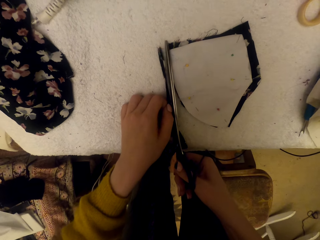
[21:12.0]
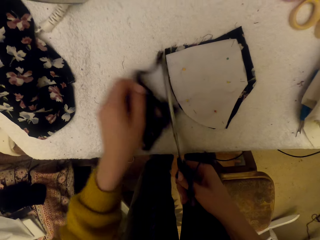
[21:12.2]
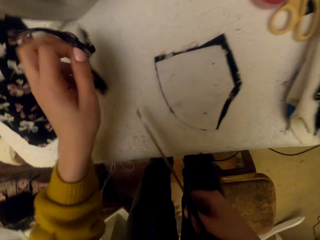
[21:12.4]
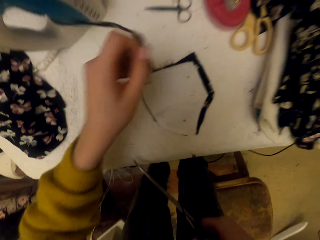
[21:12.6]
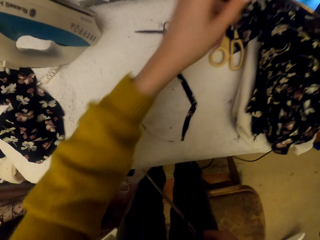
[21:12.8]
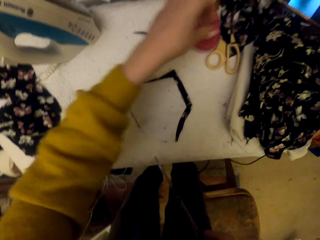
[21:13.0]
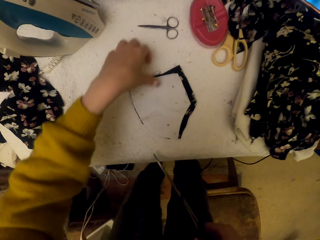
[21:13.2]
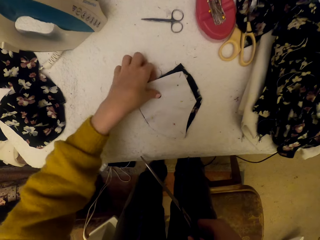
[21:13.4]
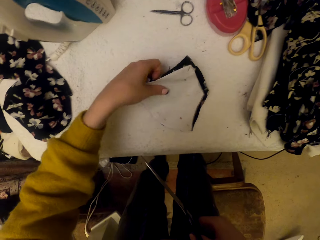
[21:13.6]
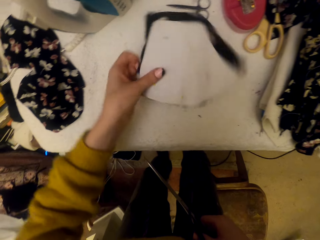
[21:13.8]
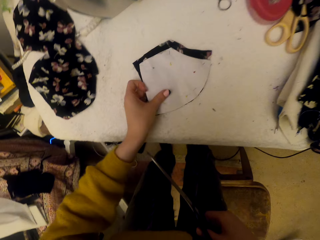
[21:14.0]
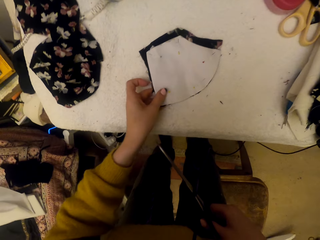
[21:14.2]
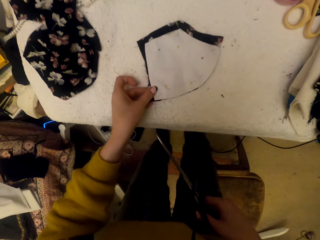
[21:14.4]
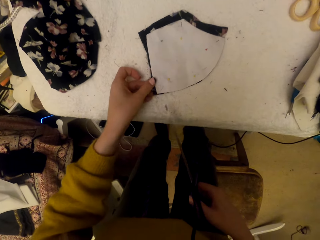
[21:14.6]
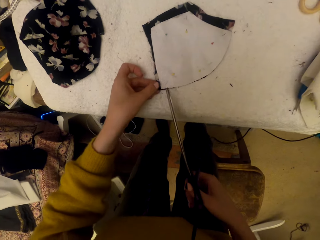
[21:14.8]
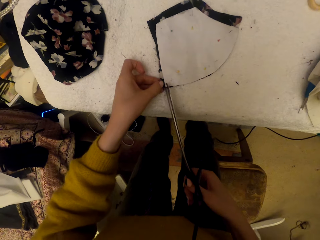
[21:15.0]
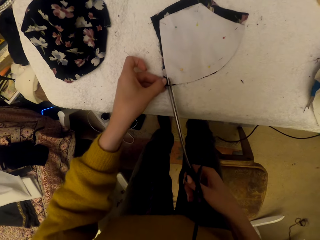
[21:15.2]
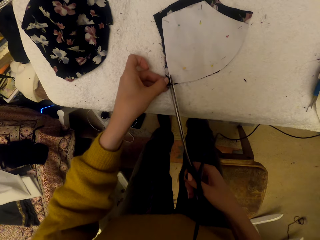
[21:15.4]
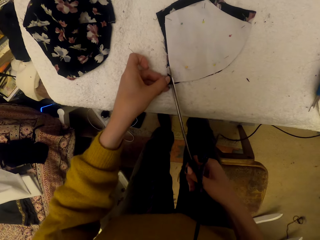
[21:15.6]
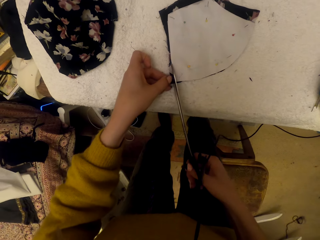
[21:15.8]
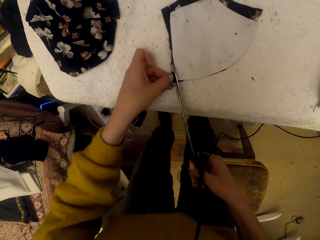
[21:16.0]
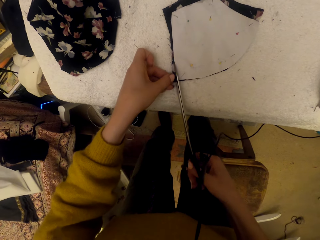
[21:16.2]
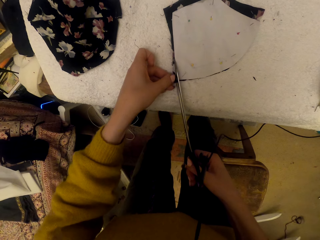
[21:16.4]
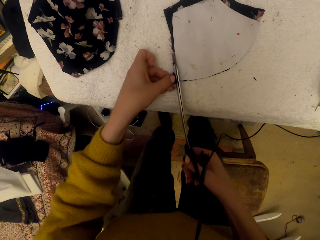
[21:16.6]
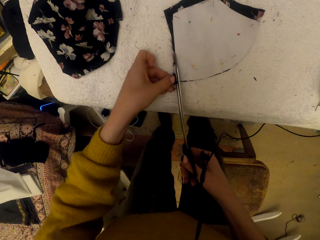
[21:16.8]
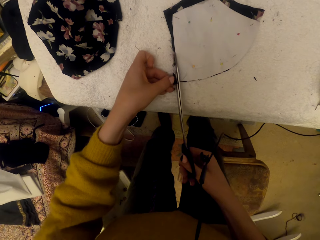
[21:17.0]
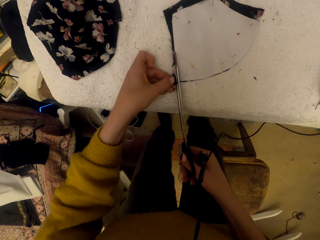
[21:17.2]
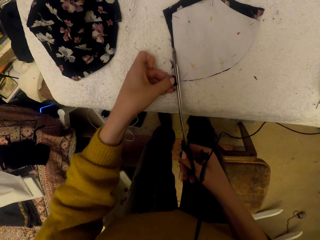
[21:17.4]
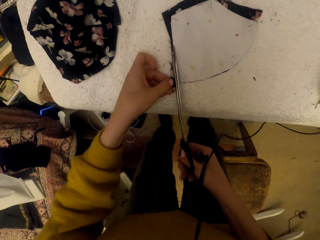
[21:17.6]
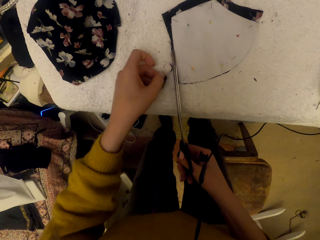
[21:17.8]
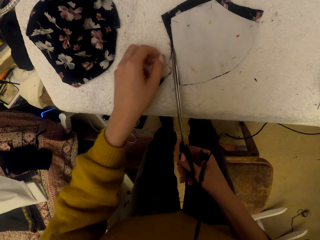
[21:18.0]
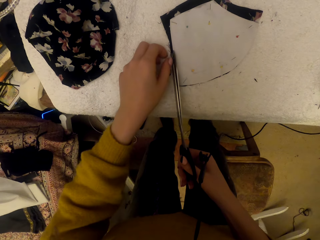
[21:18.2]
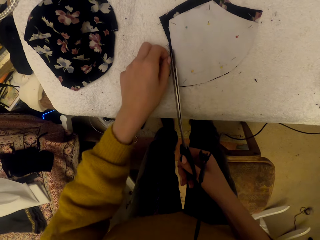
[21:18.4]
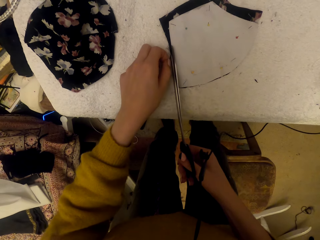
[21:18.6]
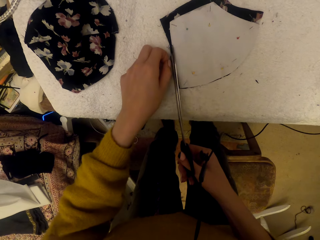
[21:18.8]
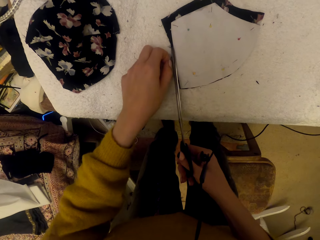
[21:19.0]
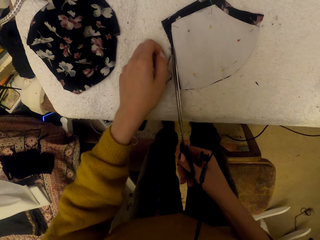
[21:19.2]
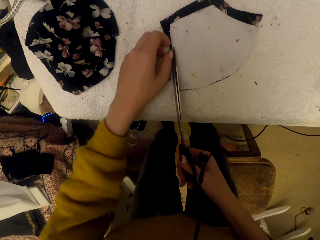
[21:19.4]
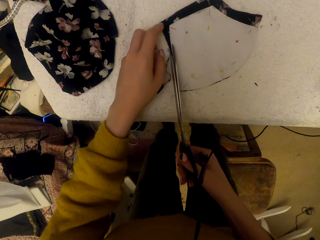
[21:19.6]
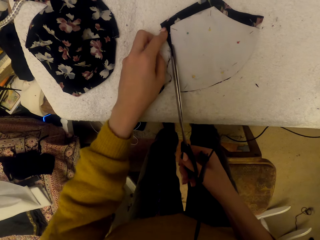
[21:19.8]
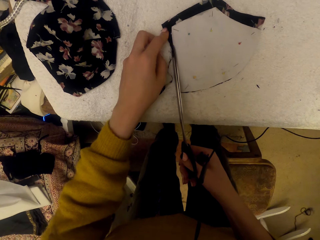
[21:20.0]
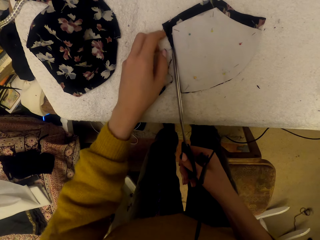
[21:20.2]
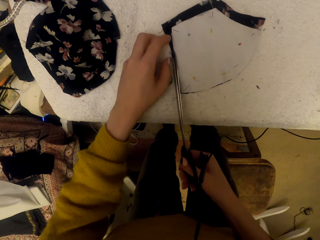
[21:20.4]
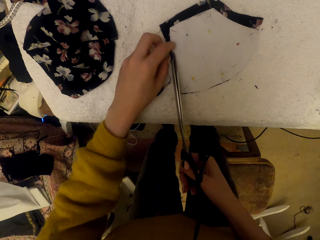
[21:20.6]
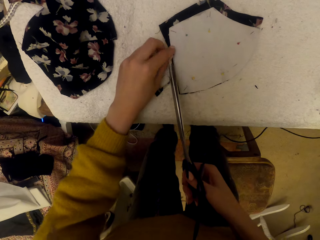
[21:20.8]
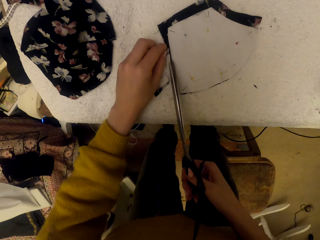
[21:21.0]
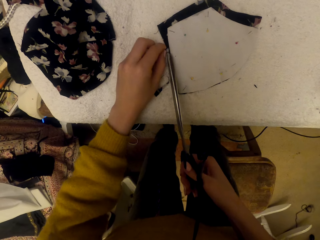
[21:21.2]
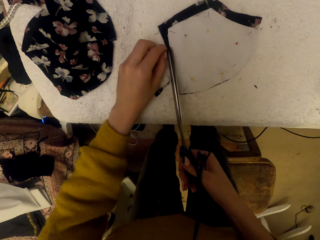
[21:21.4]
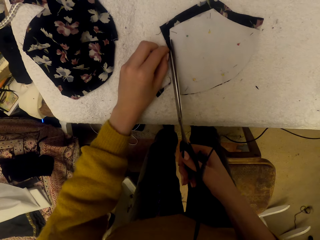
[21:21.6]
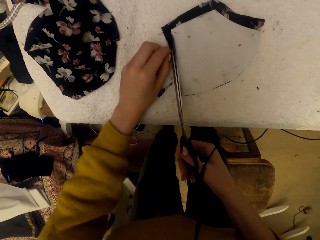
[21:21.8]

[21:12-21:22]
The camera wearer throws the material cut piece on the worktable. They adjust the pinned material piece, move a paper, and cut the pinned material piece using the scissors.

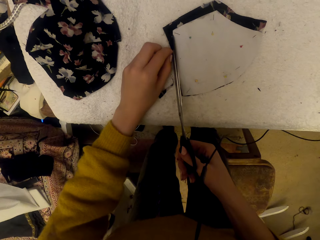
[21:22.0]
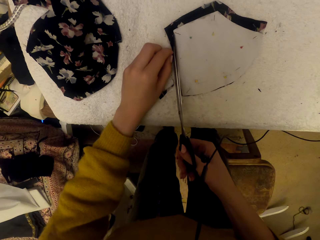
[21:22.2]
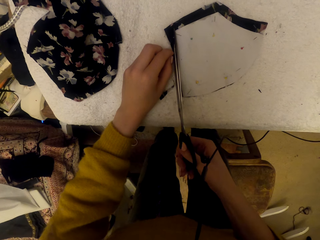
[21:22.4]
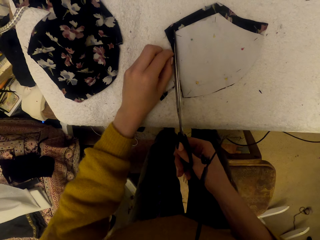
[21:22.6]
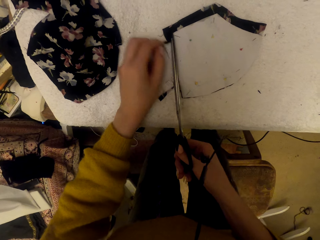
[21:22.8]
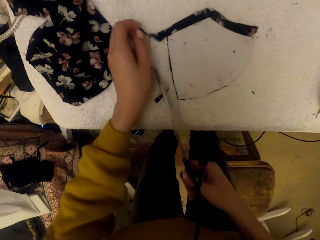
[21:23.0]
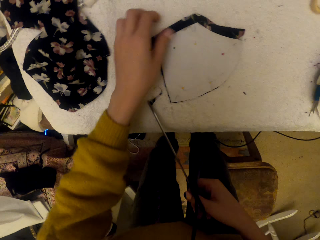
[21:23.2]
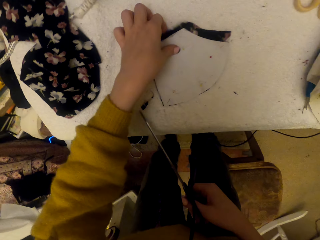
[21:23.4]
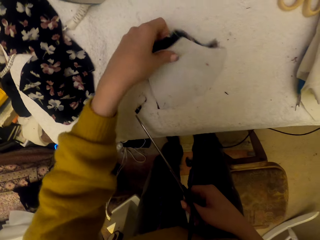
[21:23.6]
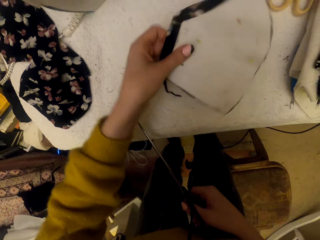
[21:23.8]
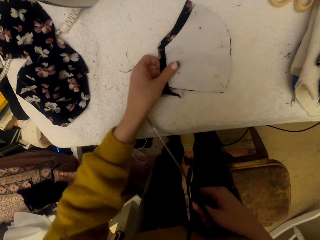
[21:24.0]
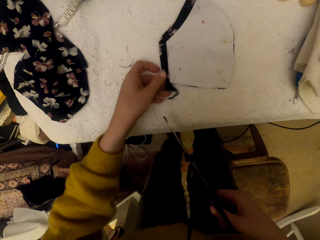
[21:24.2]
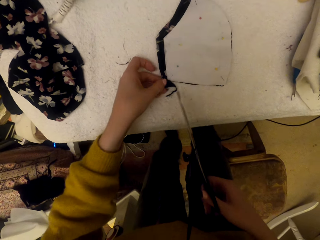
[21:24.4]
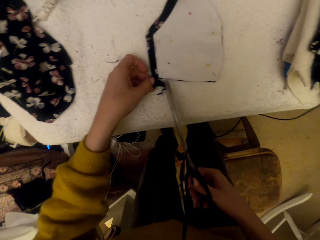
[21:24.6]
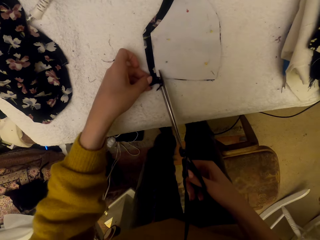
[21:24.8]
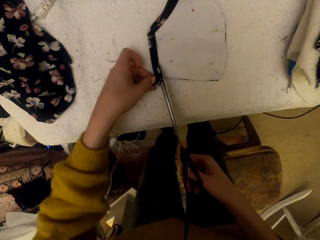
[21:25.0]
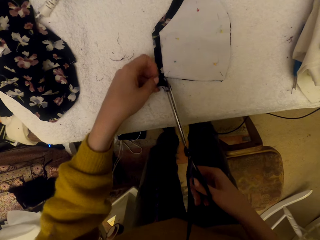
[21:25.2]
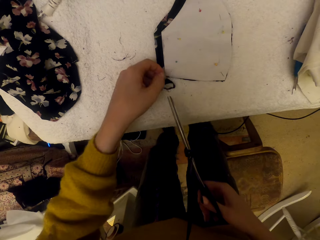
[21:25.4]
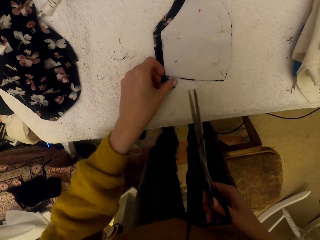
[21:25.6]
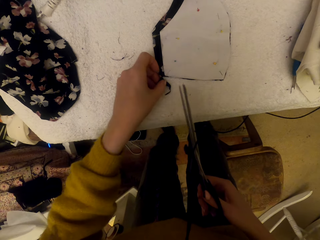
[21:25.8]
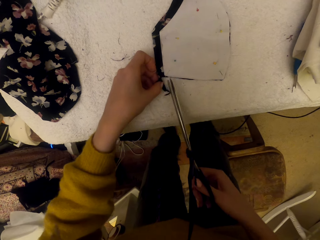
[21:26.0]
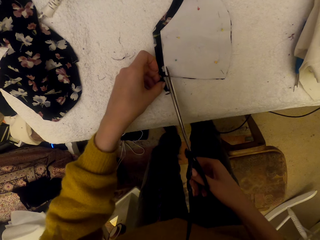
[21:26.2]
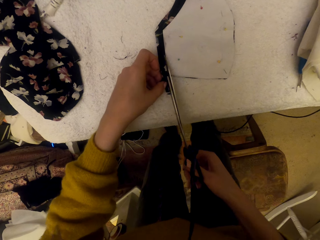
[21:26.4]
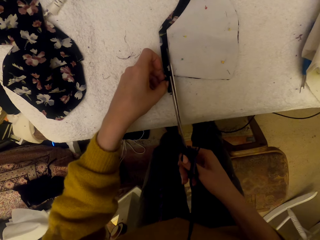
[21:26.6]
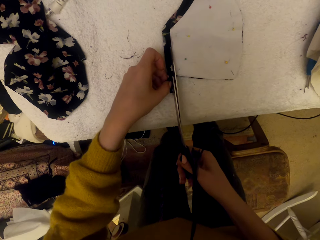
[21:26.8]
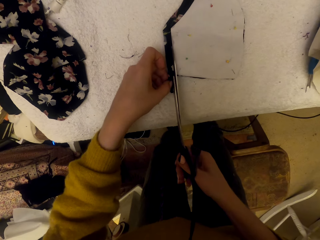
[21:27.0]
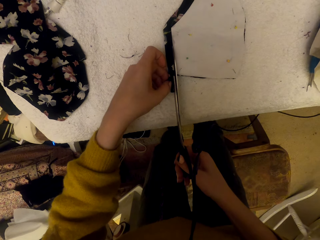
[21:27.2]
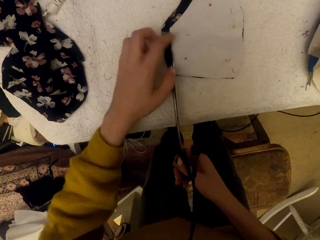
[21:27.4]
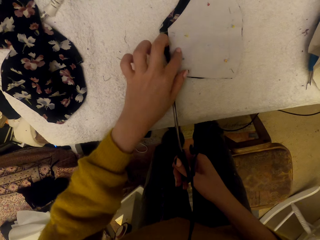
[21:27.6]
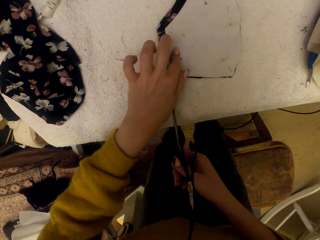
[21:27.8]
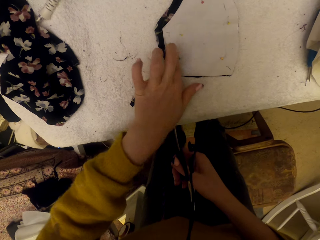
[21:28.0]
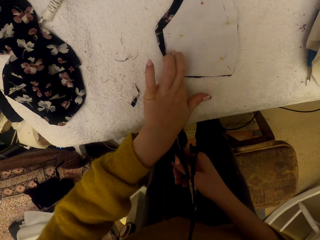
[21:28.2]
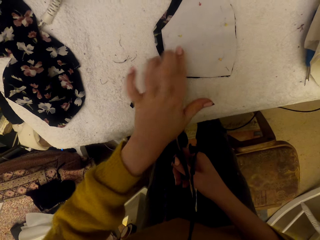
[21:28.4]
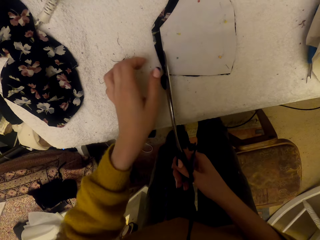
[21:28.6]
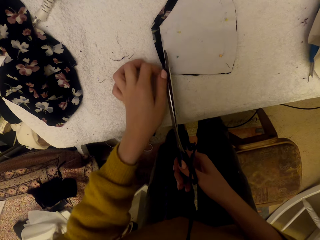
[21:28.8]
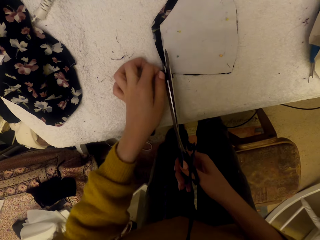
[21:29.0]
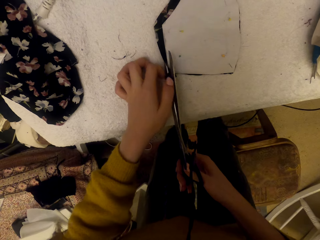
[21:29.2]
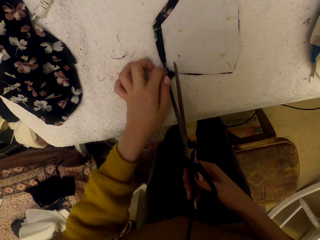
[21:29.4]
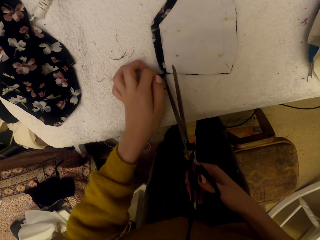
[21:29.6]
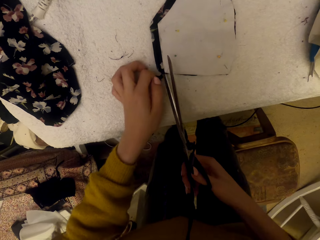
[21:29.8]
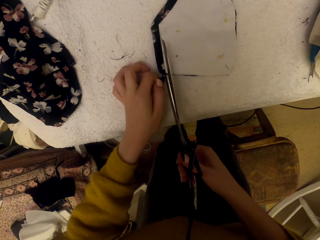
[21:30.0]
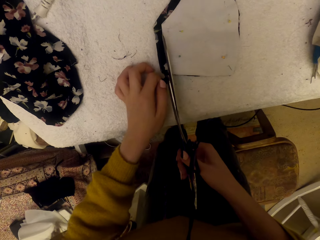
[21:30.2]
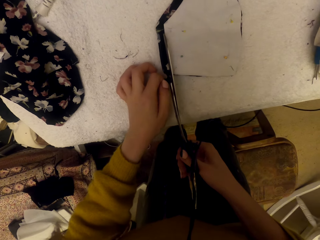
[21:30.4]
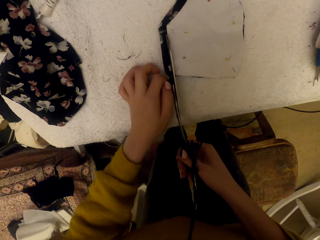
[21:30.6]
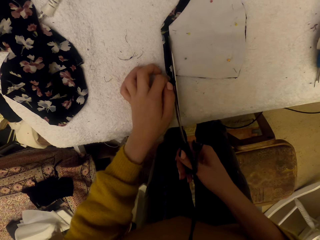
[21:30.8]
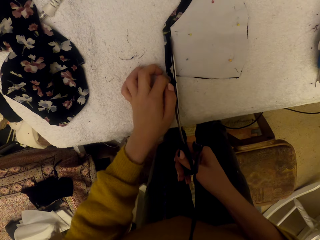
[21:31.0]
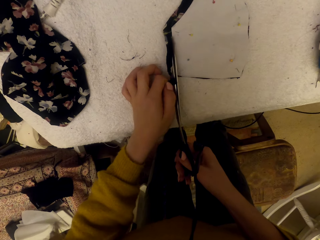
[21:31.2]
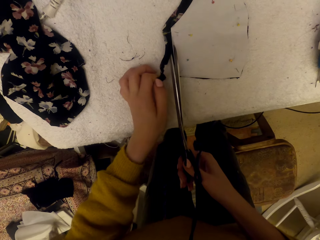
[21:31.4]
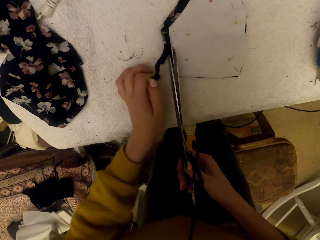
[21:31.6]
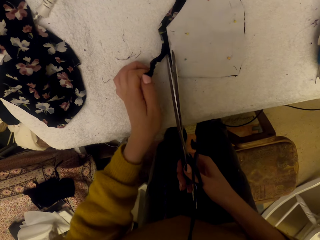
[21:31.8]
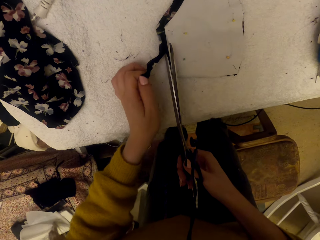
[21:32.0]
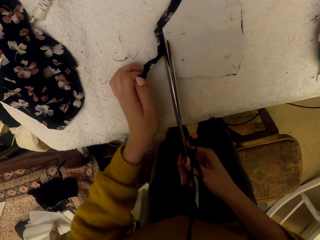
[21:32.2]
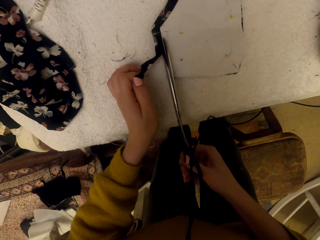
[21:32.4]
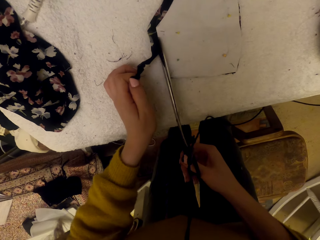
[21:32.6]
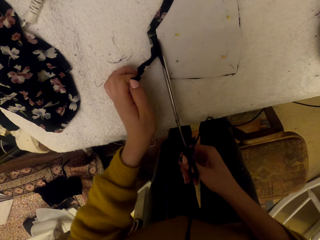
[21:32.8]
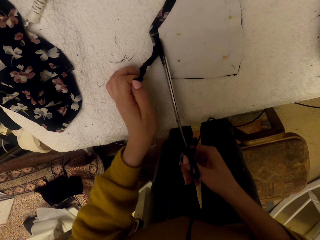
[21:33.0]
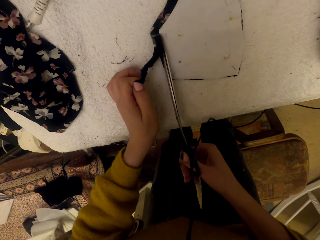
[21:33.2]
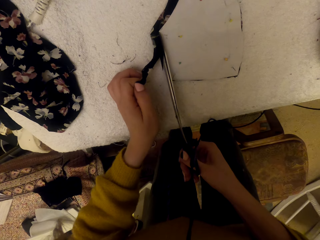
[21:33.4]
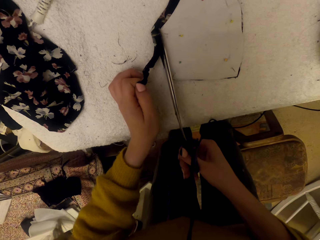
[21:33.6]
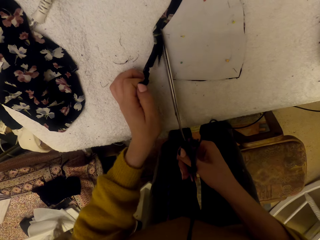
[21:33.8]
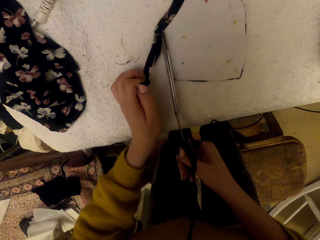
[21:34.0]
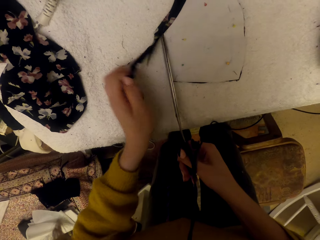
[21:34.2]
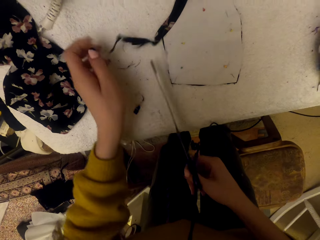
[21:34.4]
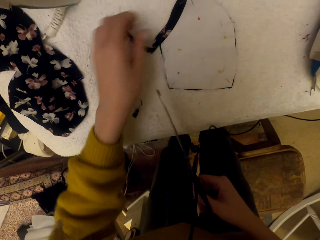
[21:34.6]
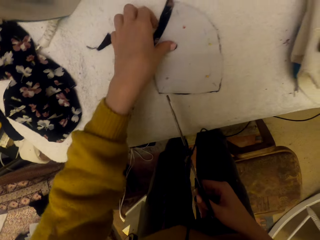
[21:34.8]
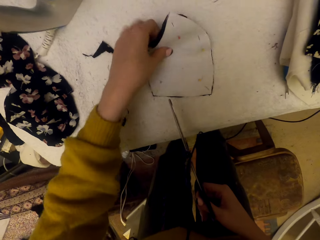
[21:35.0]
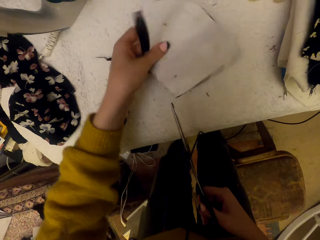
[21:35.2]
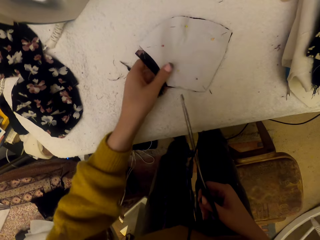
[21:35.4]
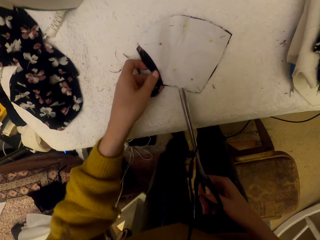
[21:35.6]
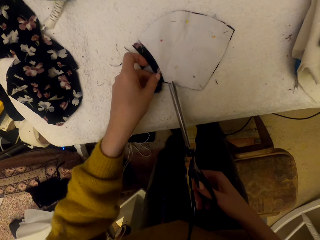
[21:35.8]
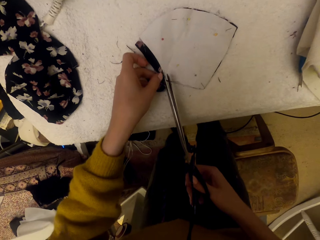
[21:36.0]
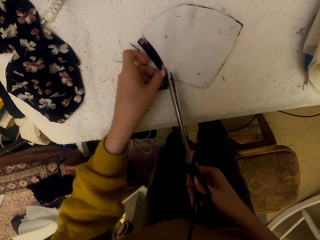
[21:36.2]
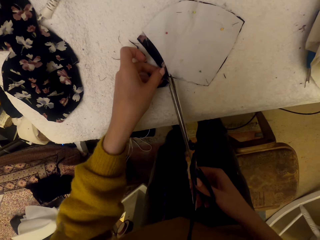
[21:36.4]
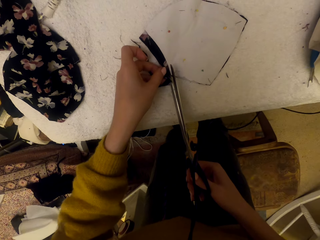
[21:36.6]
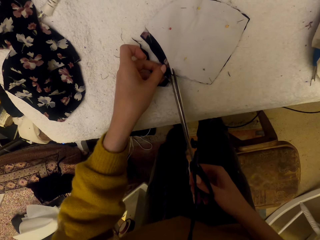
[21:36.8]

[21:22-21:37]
The camera wearer adjusts the pinned material piece and moves a paper. They cut the pinned material piece using the scissors. They adjust the pinned material piece again and move the paper again.
